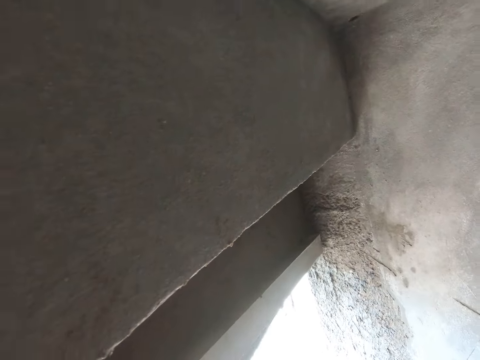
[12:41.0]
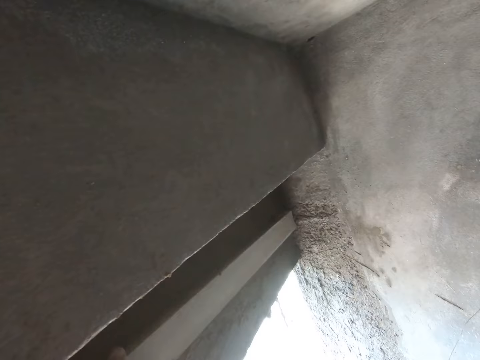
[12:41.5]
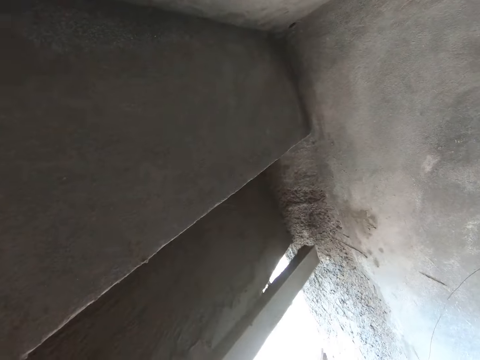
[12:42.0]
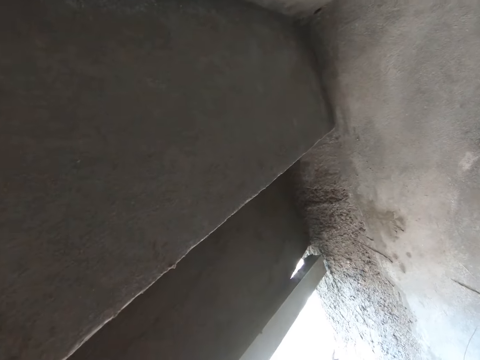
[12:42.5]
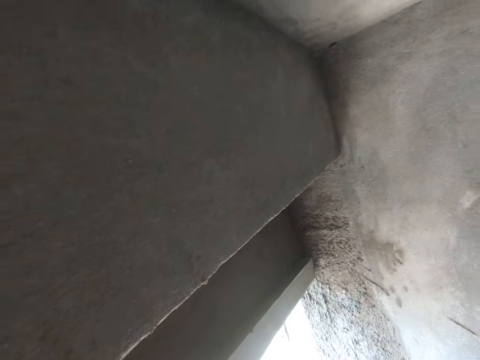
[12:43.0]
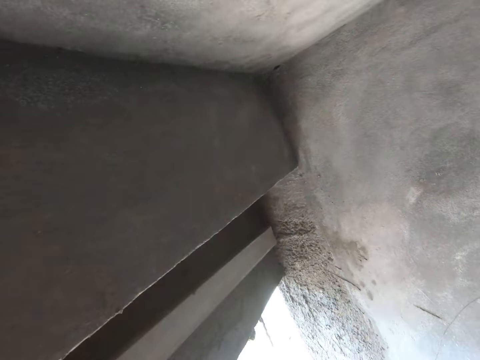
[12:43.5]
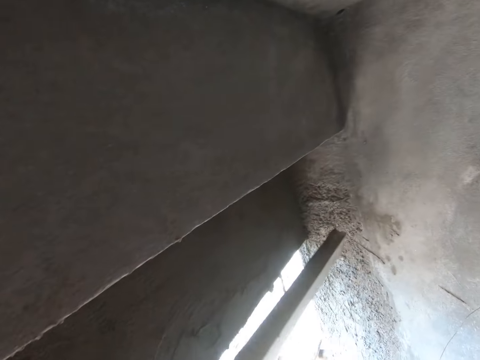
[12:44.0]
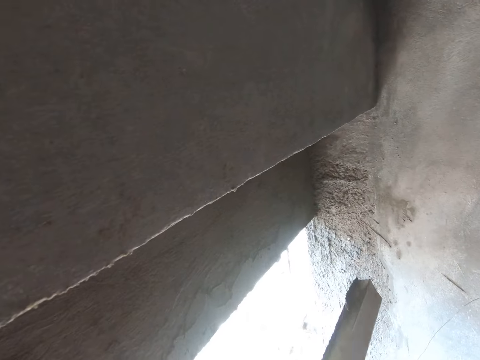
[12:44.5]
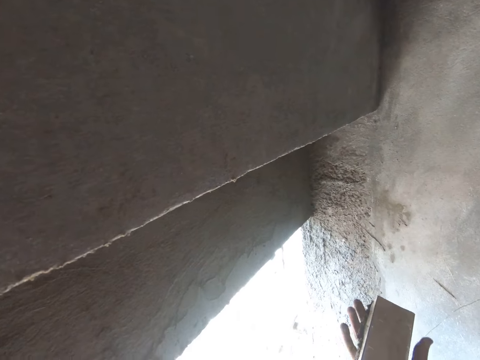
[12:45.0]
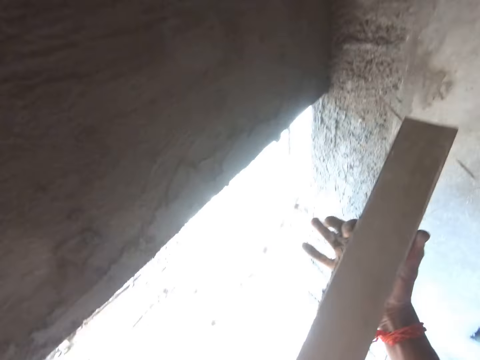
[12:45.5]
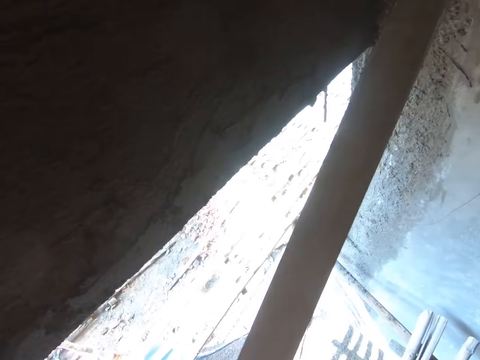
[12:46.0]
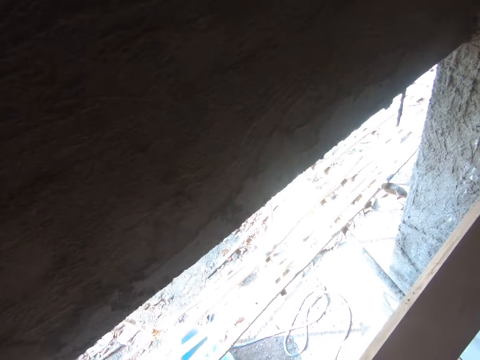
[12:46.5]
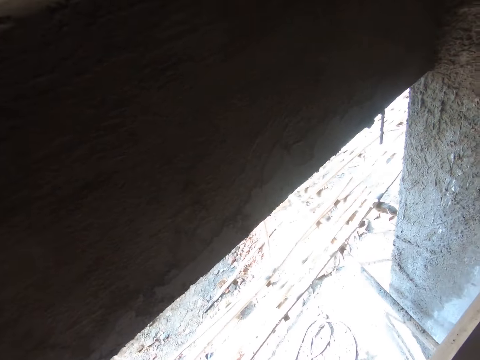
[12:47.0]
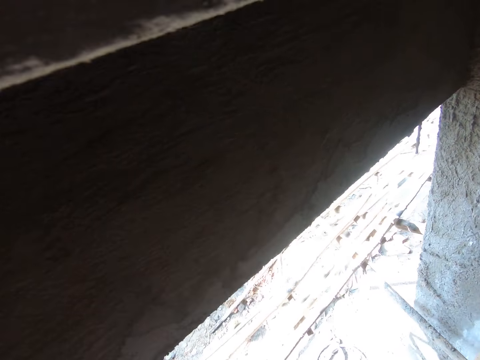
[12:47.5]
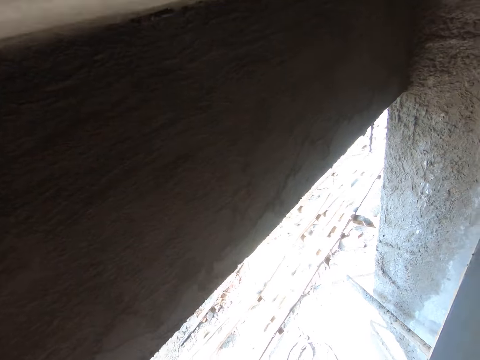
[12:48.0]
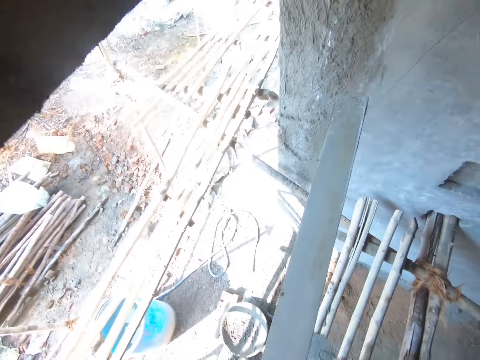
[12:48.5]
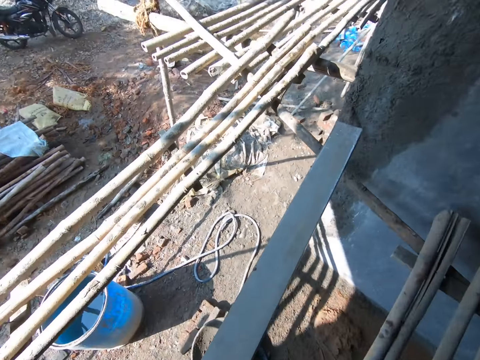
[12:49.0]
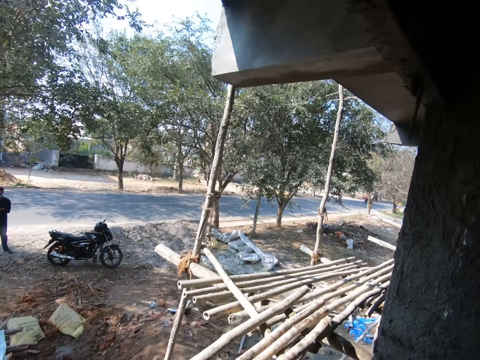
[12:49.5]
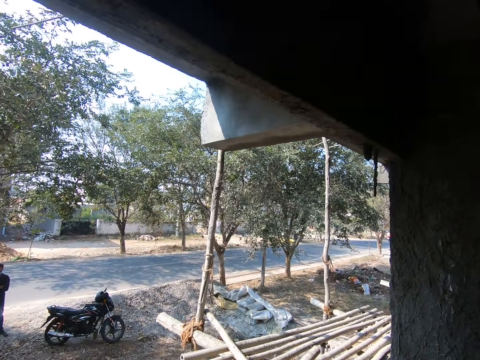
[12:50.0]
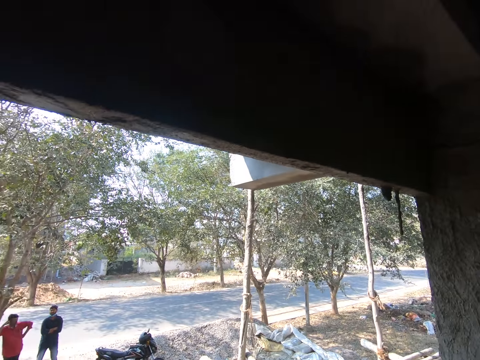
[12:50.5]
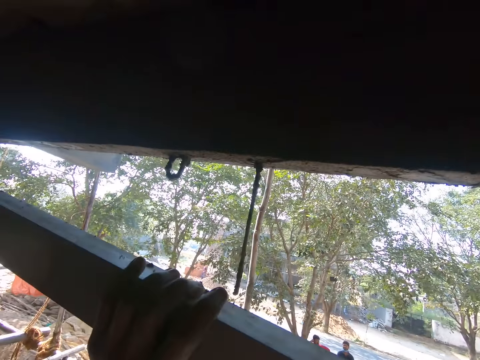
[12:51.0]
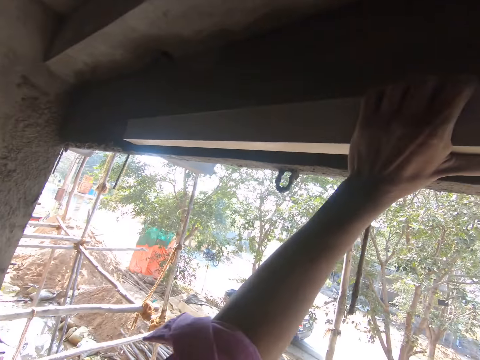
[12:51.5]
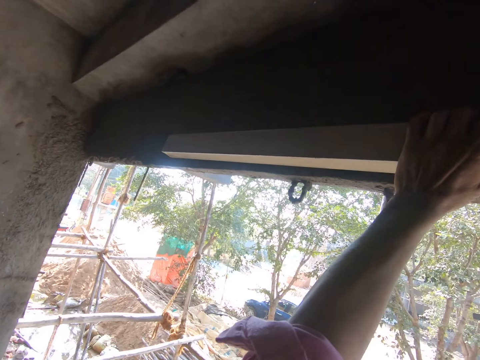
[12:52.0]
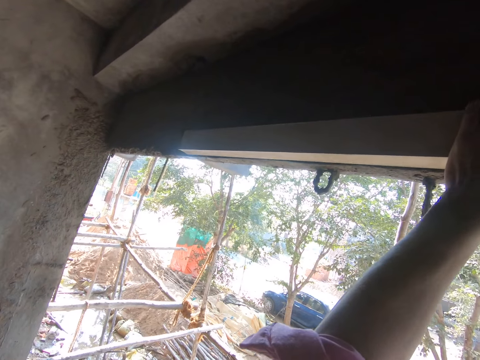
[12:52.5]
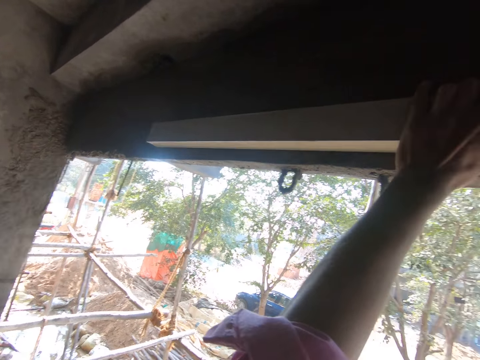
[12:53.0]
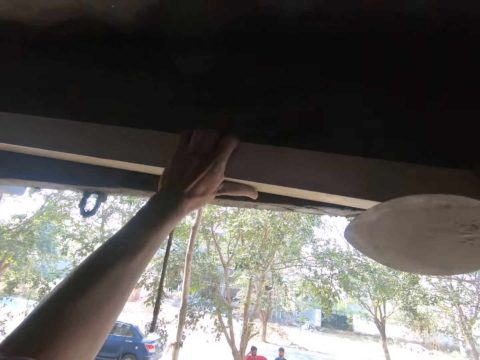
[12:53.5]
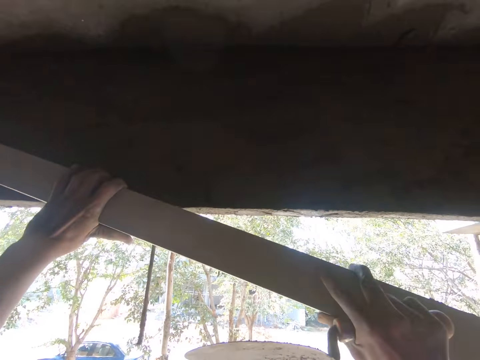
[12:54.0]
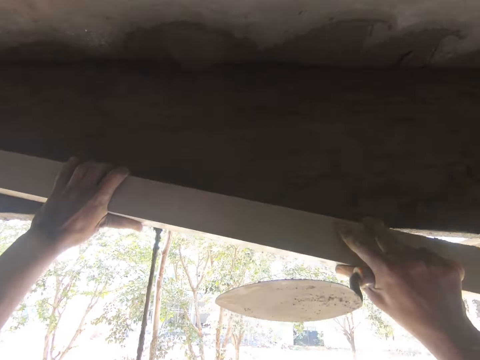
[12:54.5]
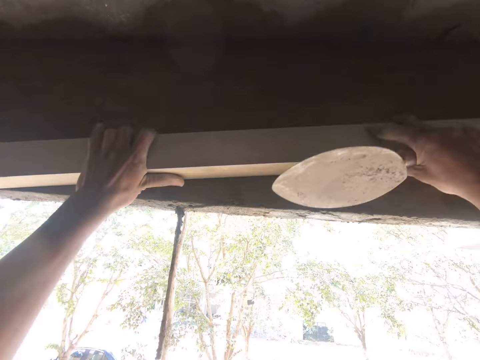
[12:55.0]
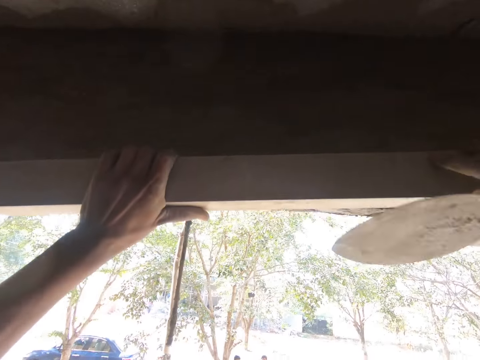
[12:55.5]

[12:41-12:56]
The camera wearer removes the concrete on the rod or metal. They level the wall with the rod. They plaster a wall with the metal.

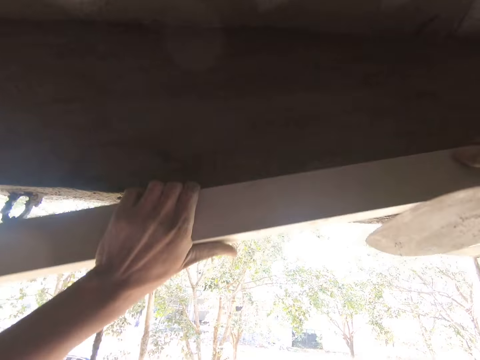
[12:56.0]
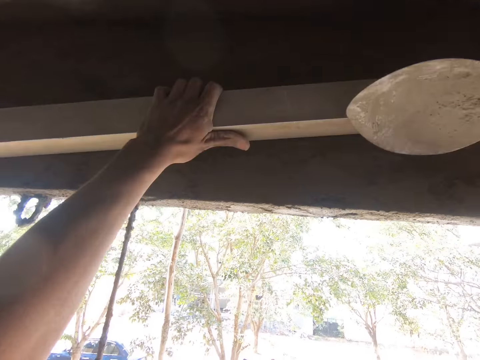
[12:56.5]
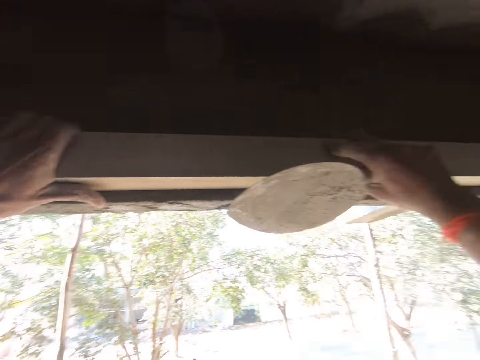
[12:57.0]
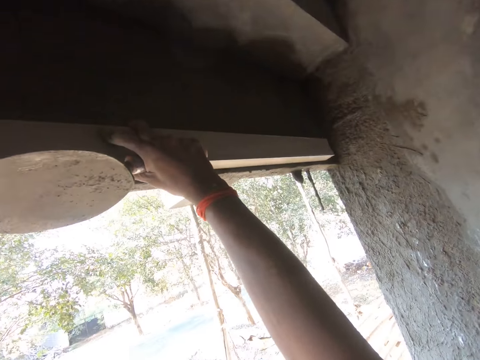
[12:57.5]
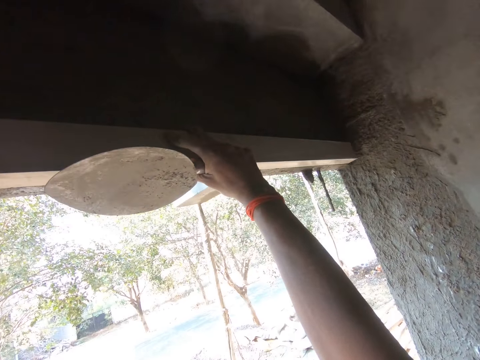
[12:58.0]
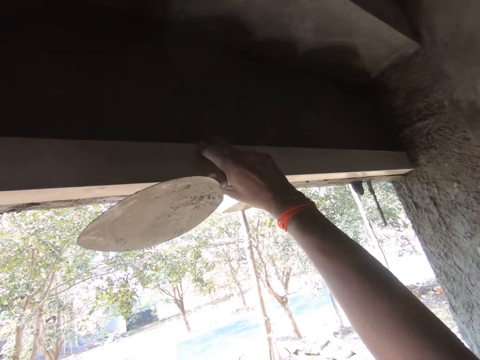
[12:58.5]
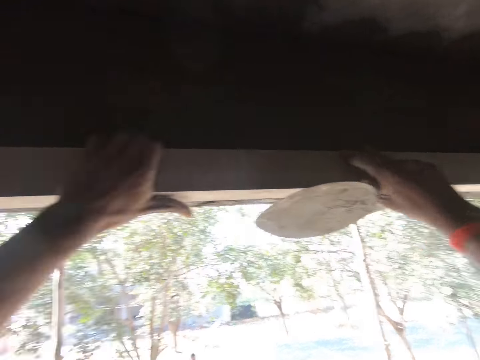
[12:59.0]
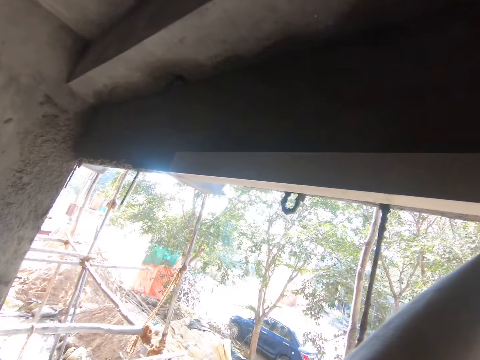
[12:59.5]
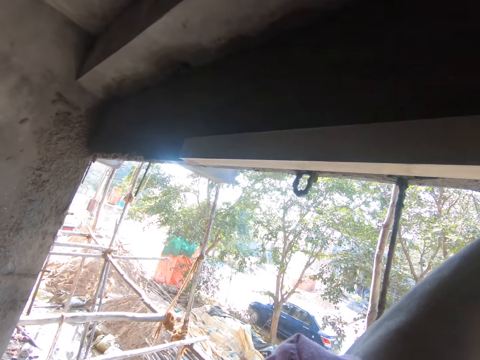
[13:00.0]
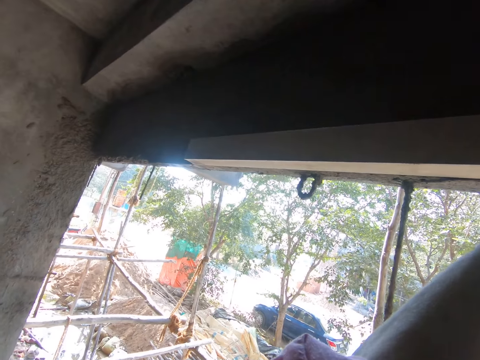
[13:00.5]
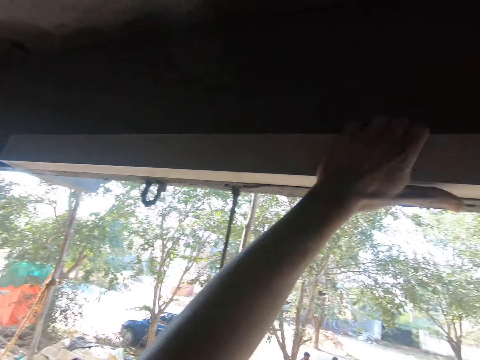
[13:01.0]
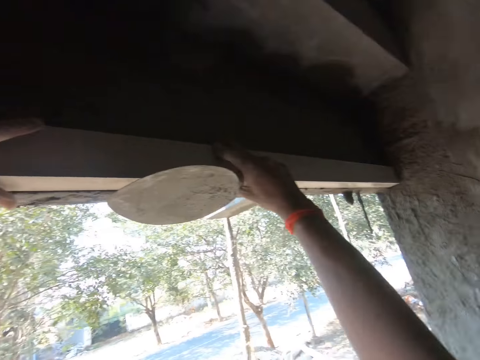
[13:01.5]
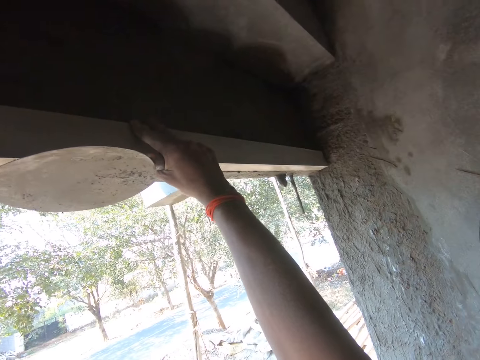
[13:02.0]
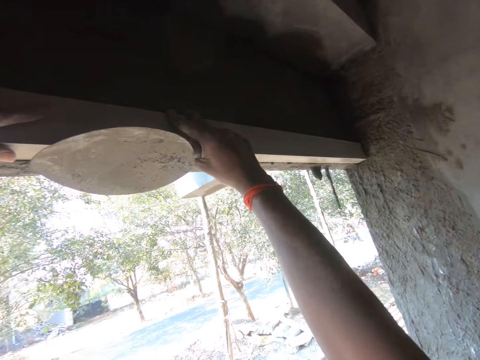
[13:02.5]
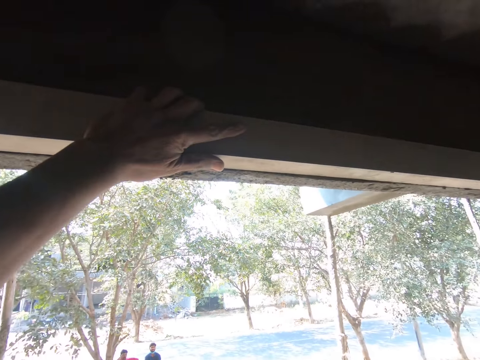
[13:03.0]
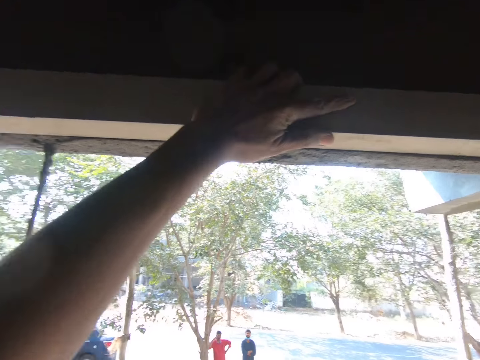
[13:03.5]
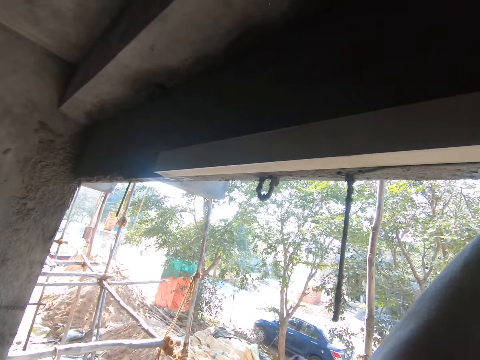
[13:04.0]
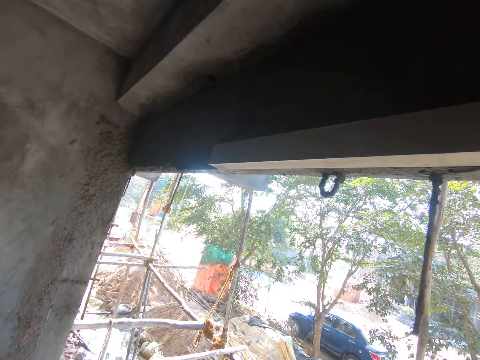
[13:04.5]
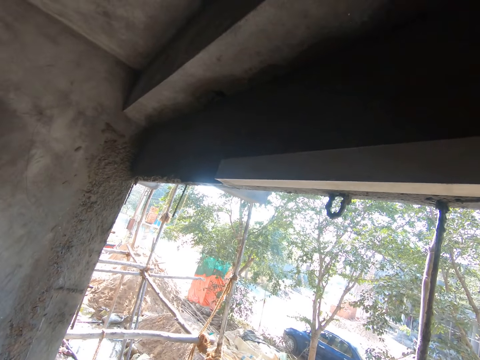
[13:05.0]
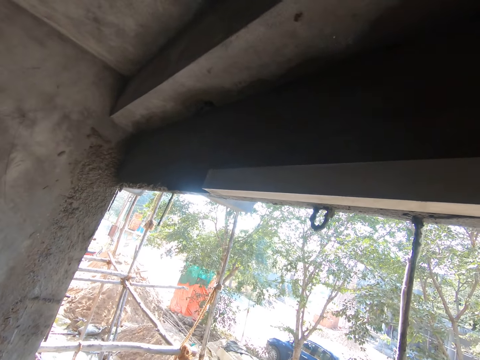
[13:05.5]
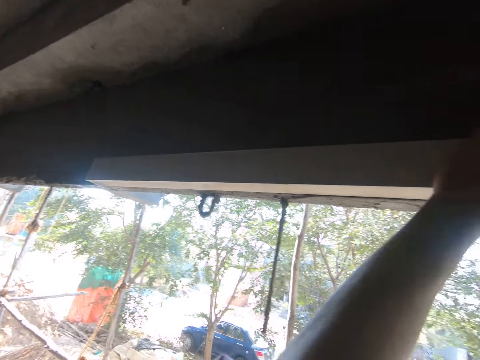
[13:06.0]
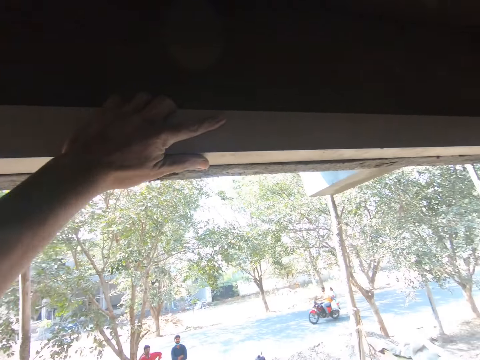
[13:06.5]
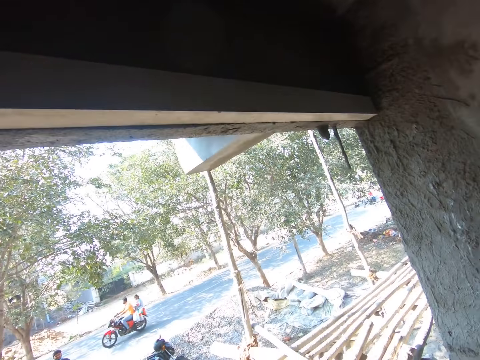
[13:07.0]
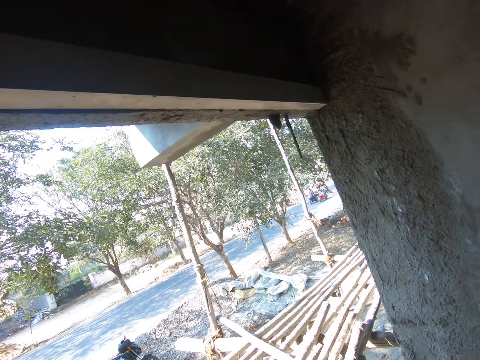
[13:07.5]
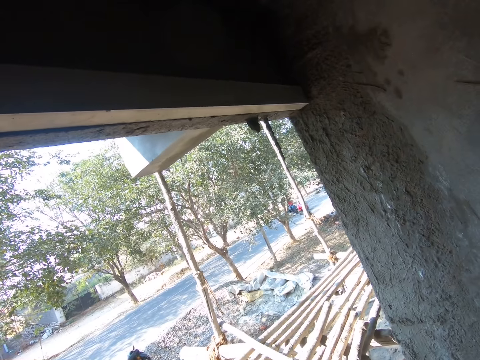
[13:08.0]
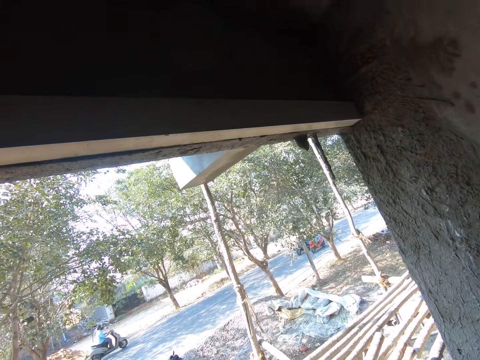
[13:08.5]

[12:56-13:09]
The camera wearer holds up the rod against the wall.
